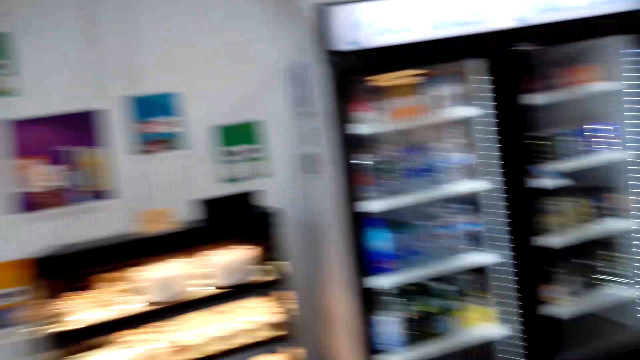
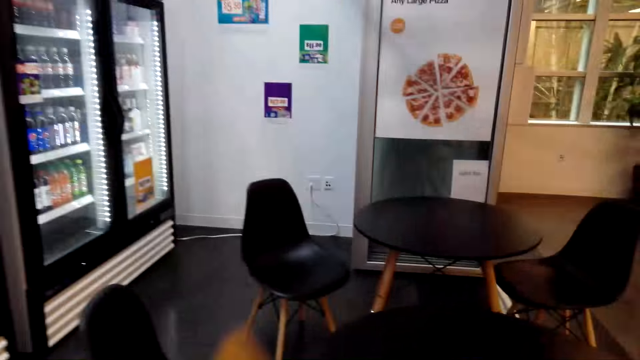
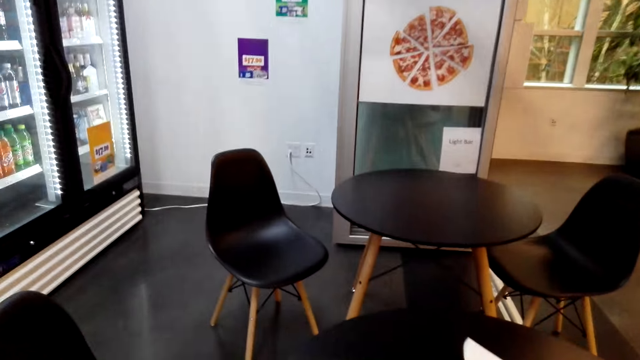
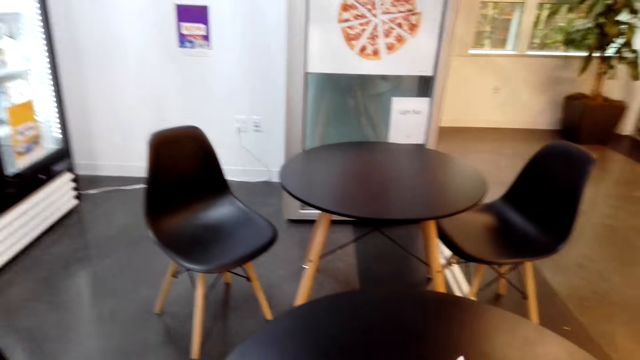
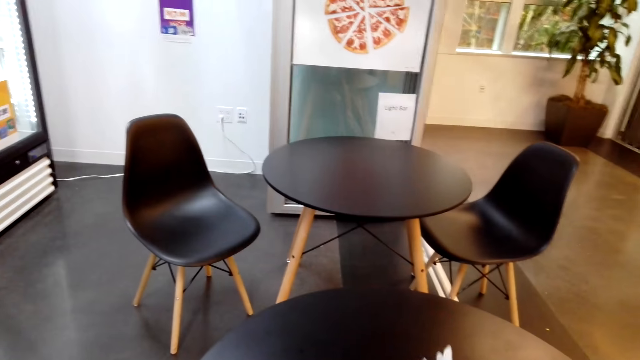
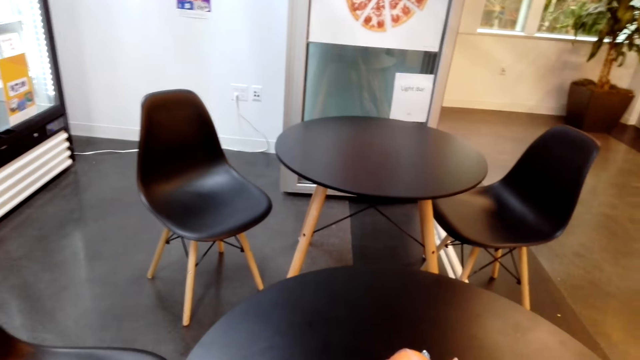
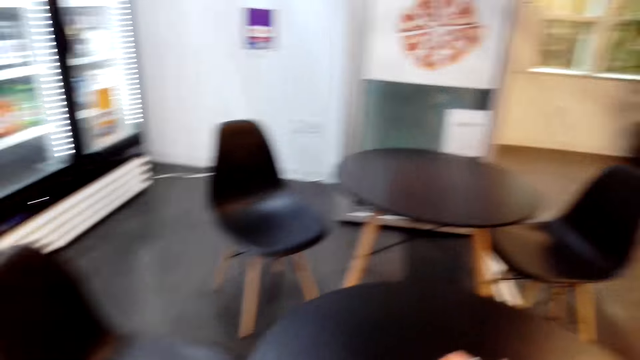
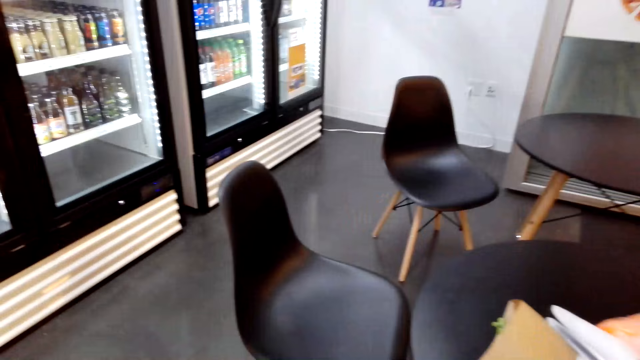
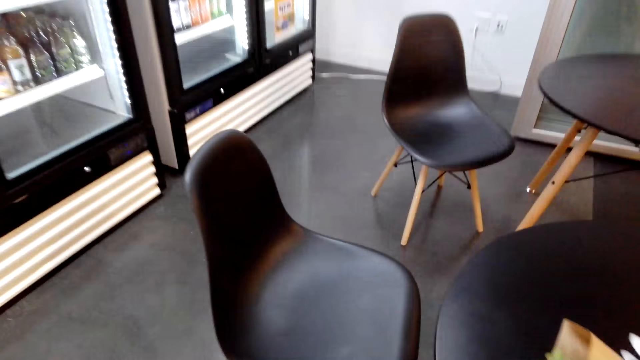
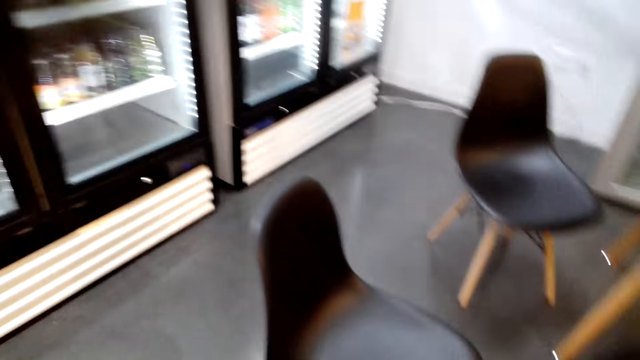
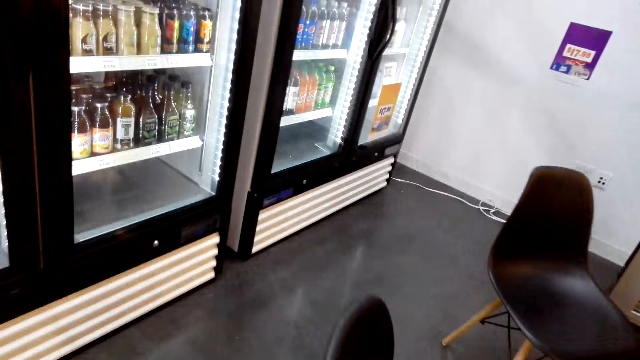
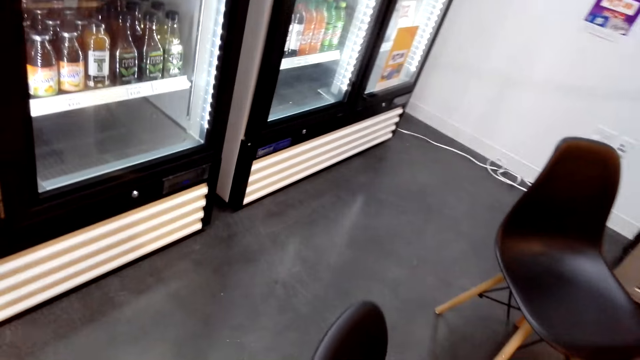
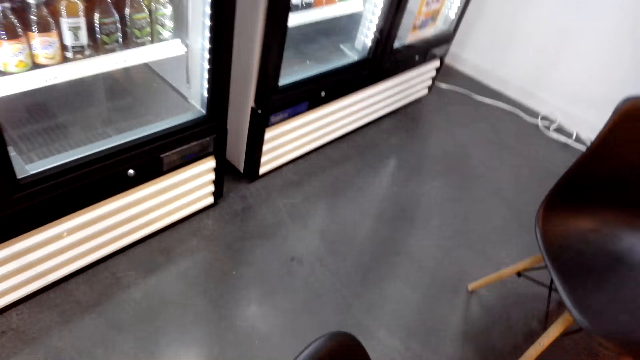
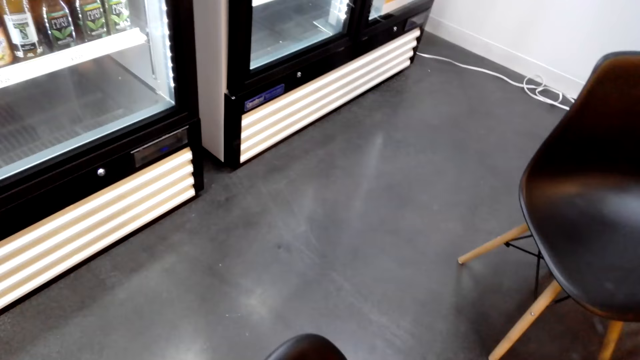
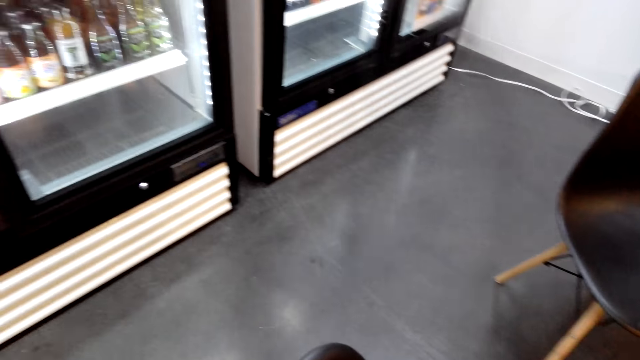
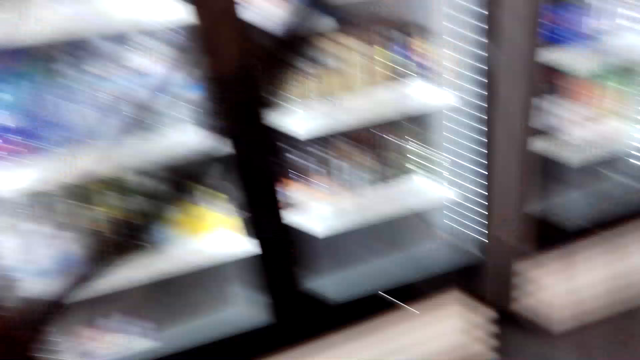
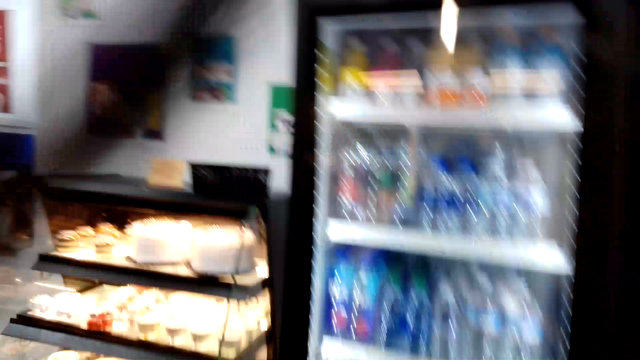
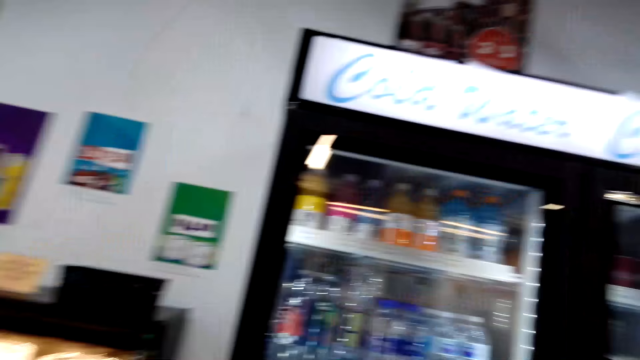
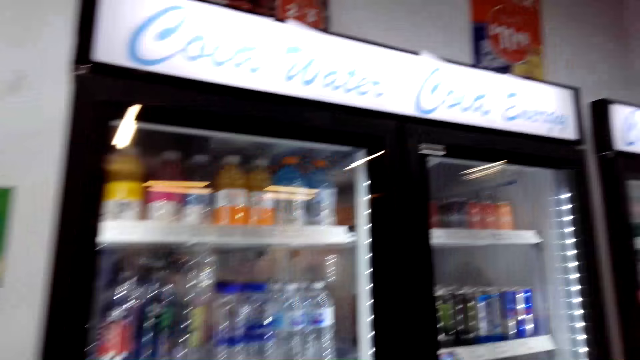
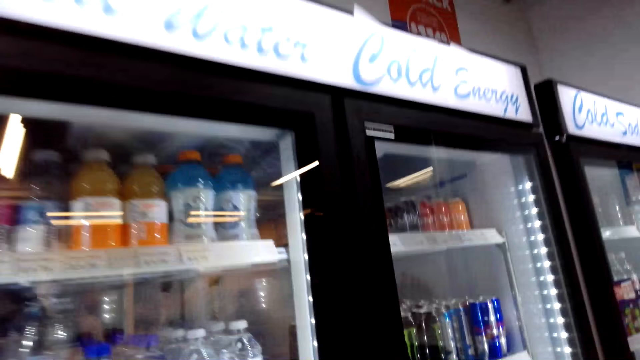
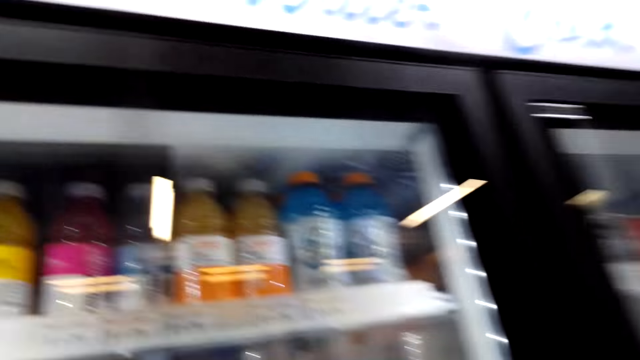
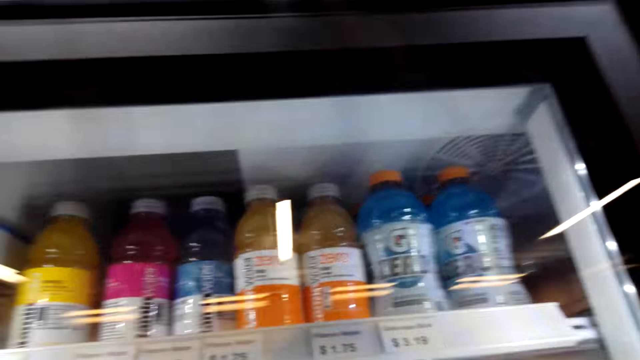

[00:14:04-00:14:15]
The camera wearer walks. They put the basket on the table. They place items on the table. They walk to the fridge.

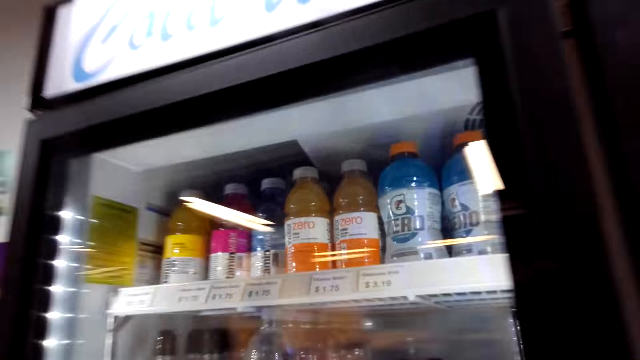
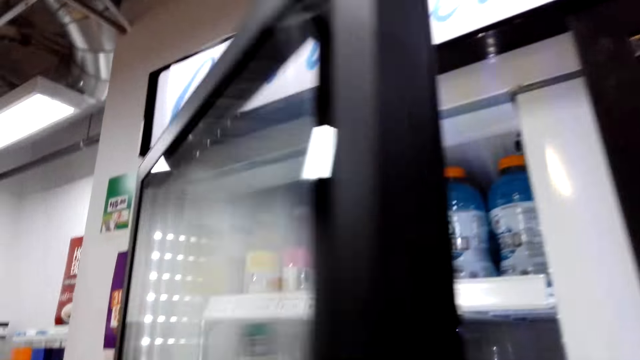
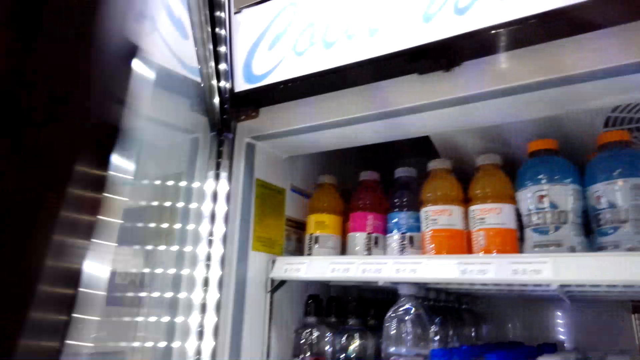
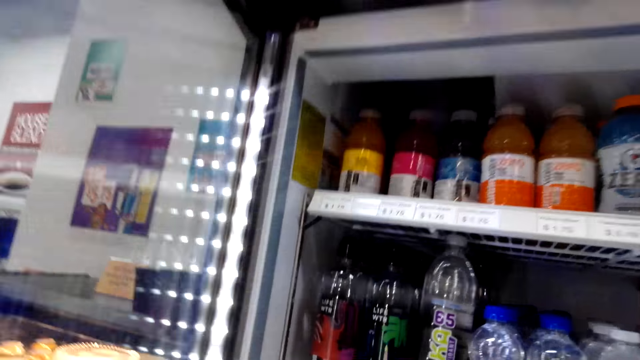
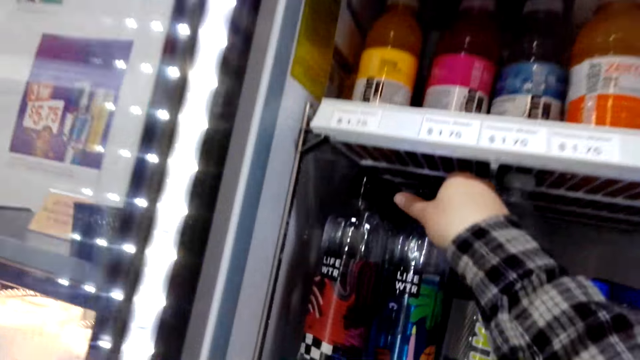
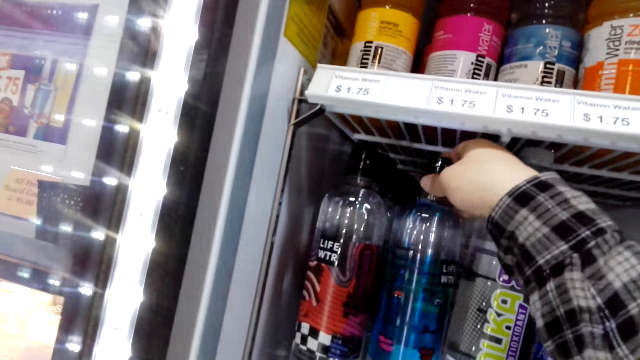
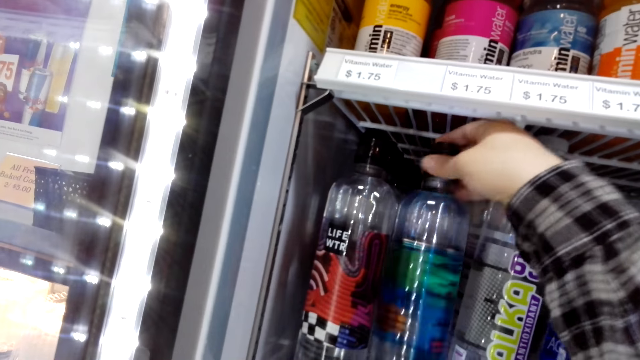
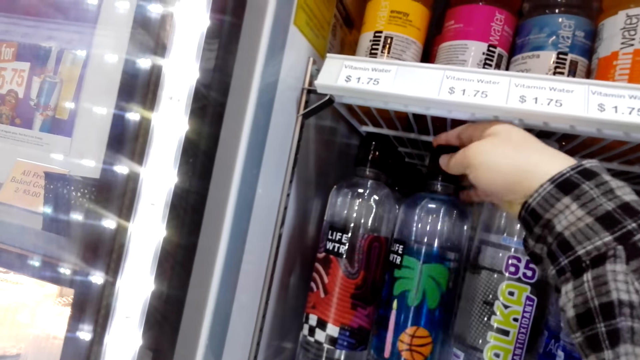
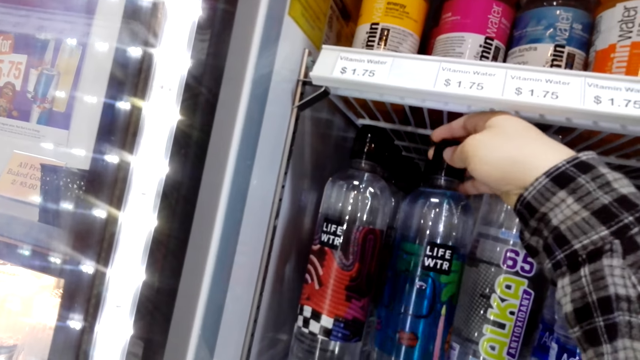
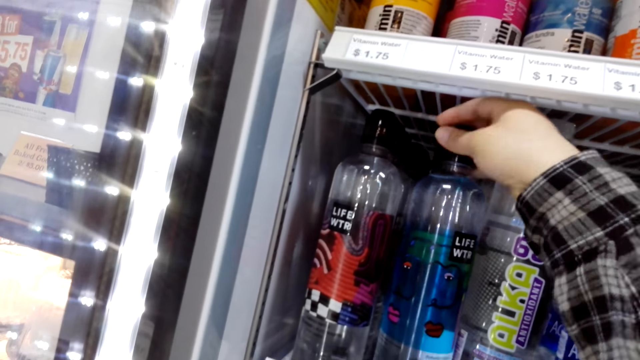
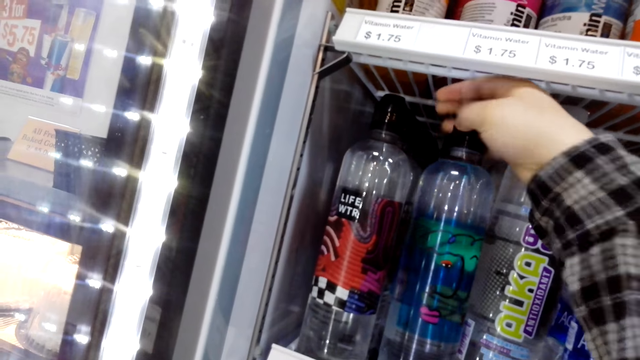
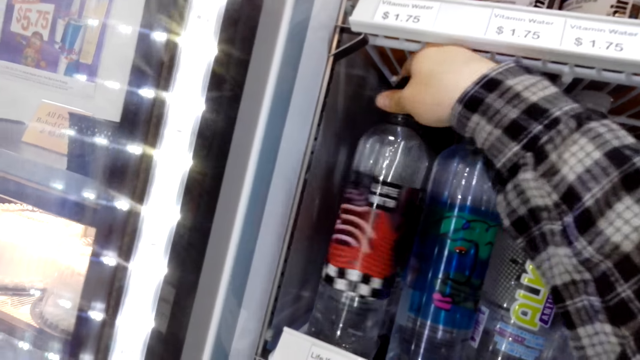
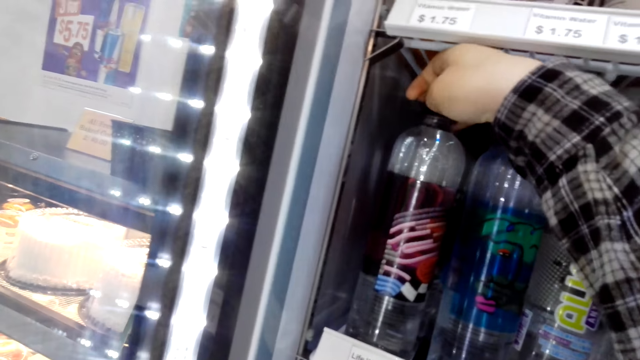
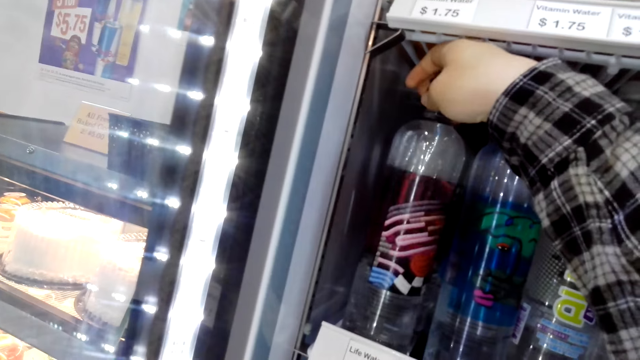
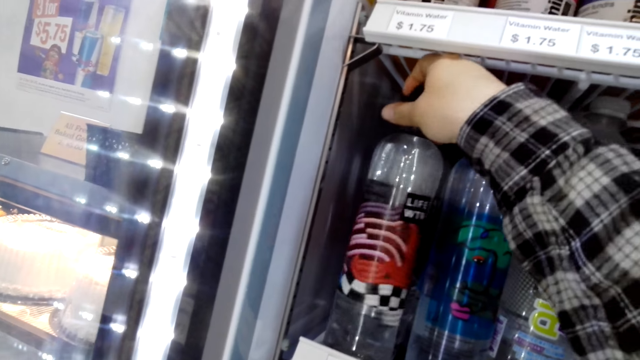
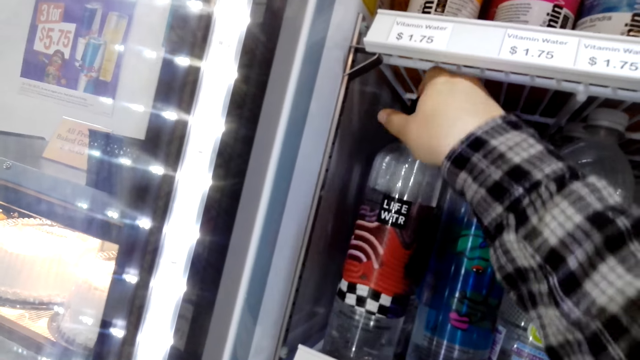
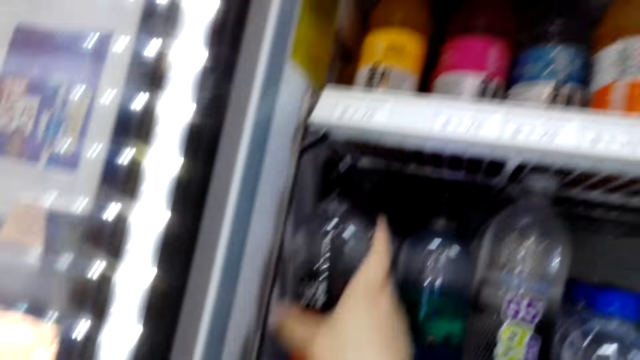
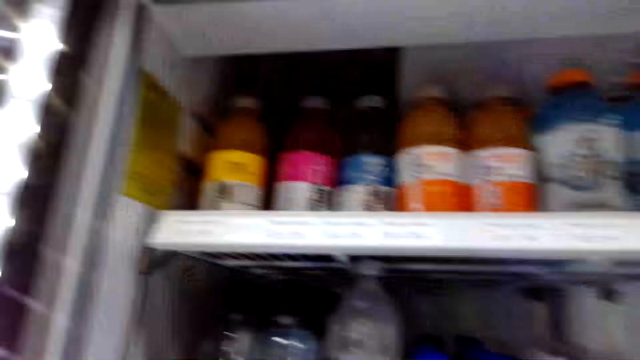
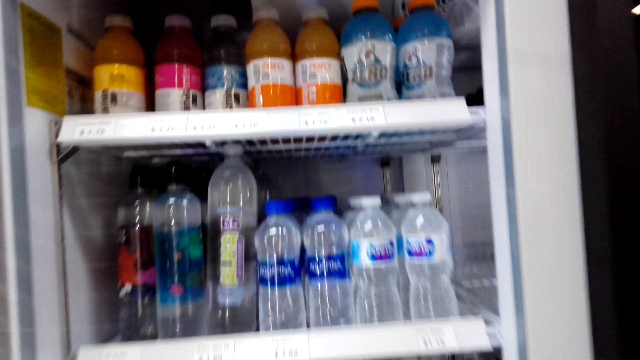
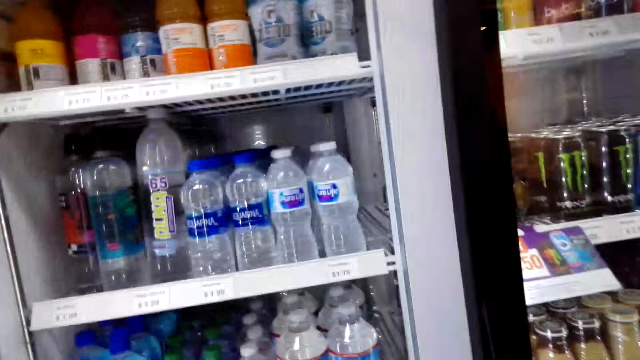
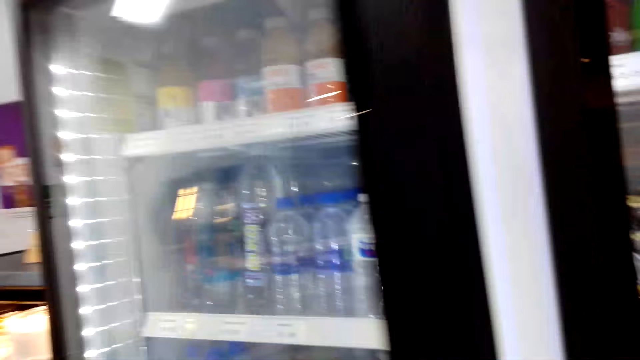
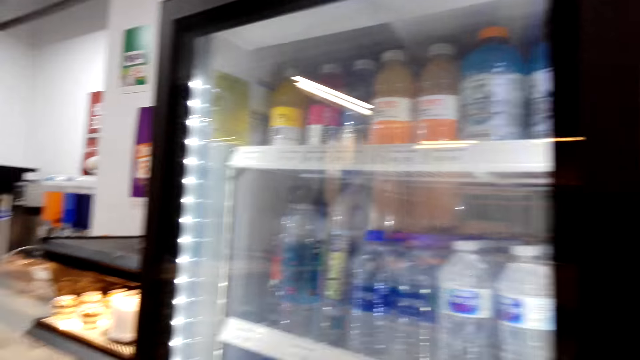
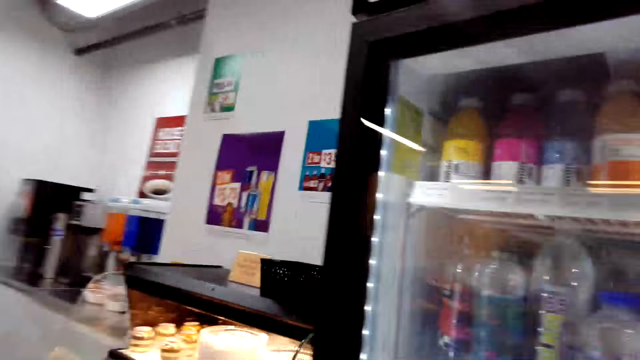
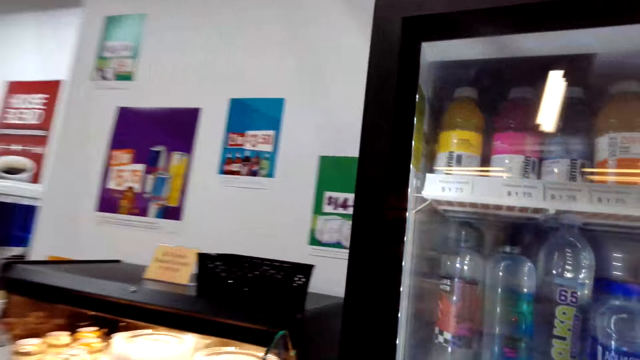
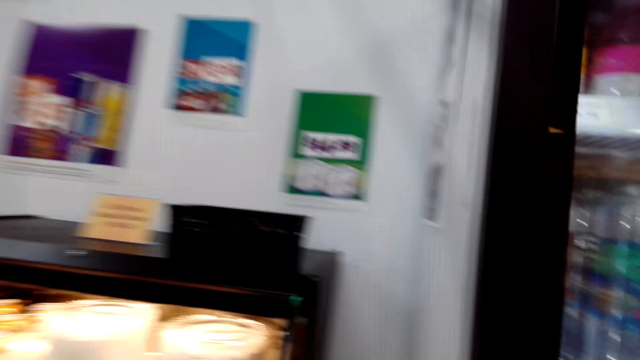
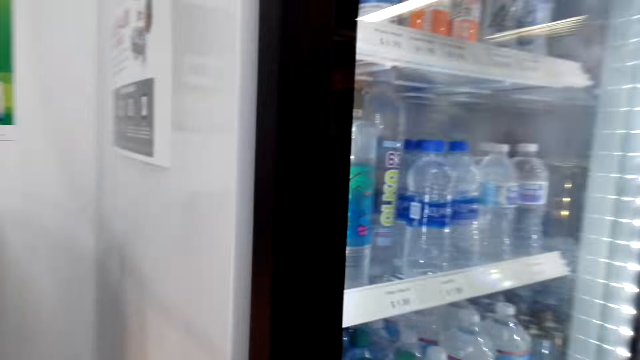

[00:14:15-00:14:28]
The camera wearer opens the fridge door. They pin a bottle of water in the fridge. They pick the bottle of water. They touch water bottles. They close the fridge. They head to the counter with cakes.
